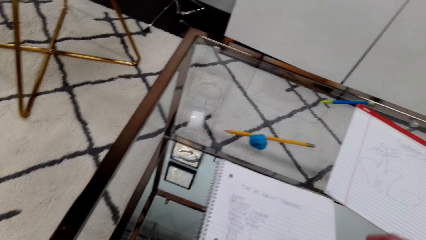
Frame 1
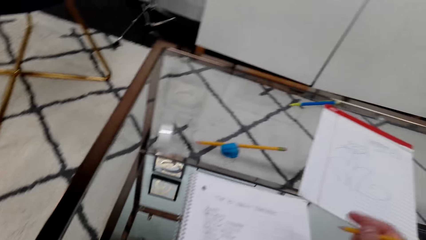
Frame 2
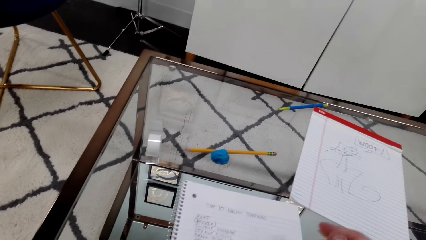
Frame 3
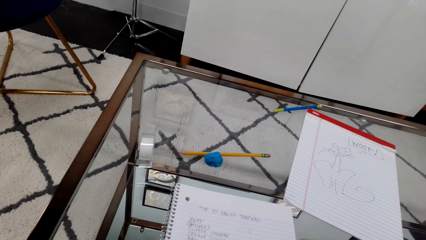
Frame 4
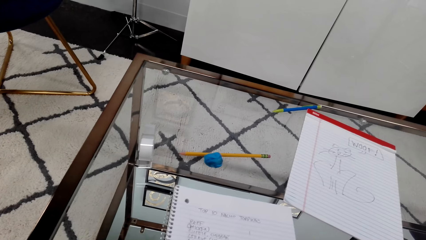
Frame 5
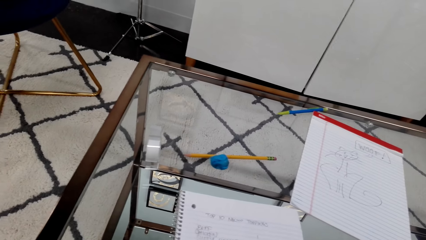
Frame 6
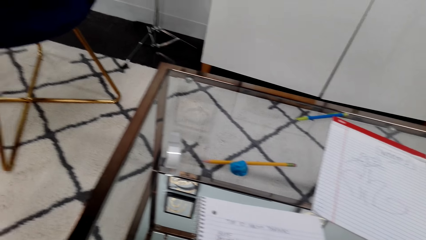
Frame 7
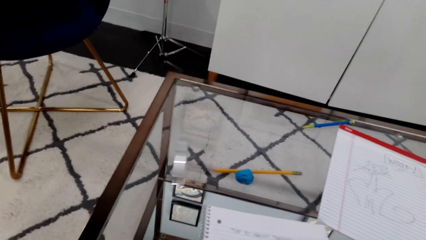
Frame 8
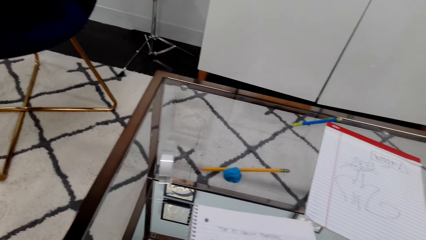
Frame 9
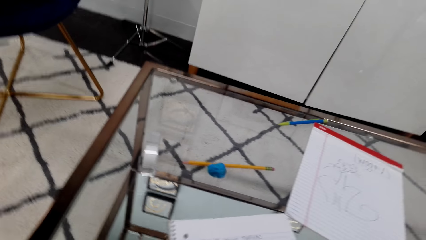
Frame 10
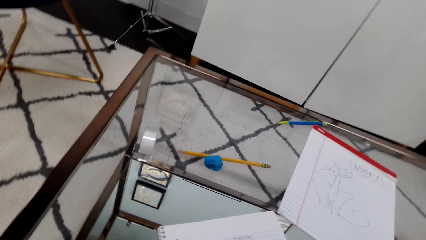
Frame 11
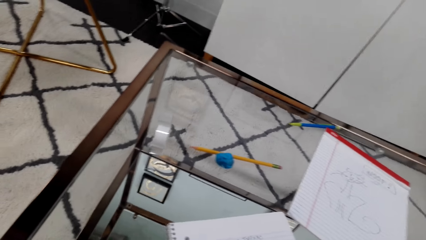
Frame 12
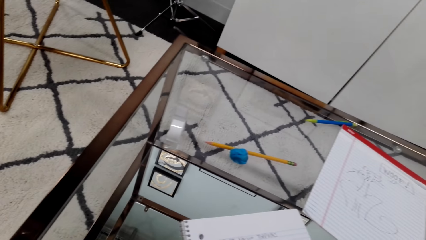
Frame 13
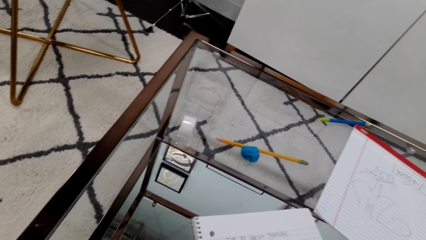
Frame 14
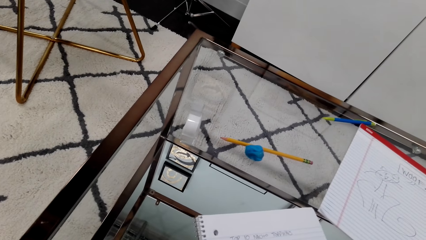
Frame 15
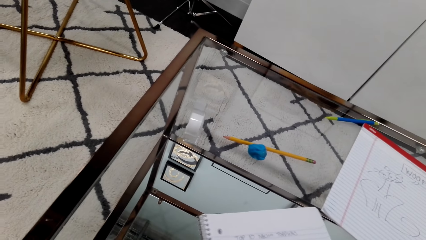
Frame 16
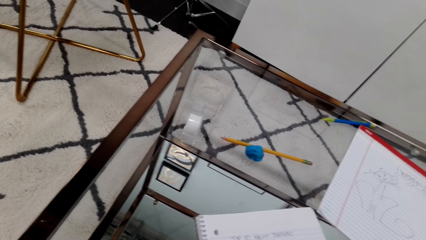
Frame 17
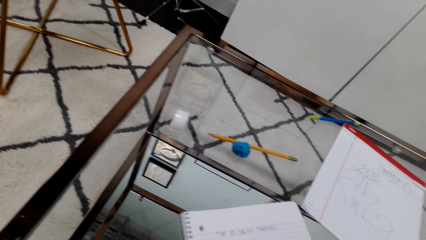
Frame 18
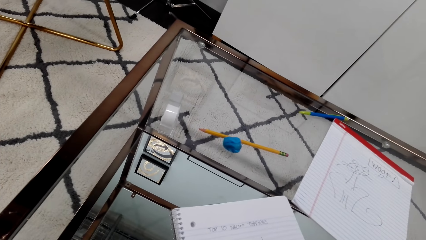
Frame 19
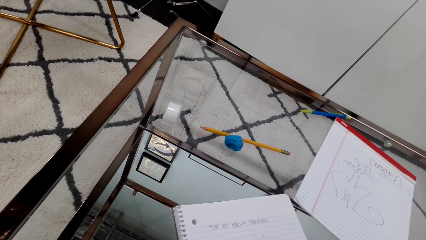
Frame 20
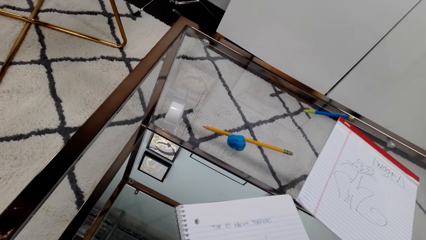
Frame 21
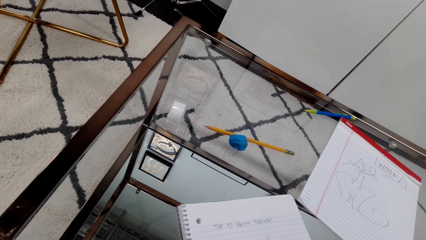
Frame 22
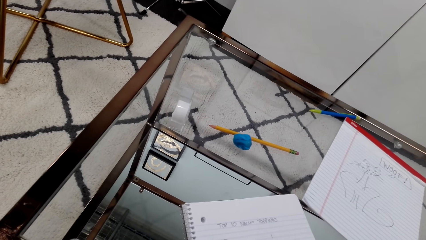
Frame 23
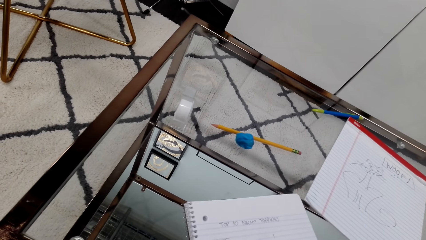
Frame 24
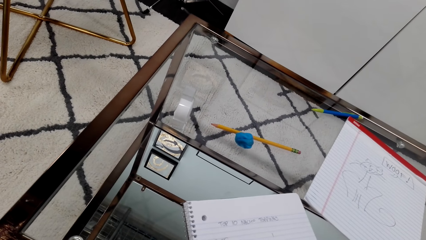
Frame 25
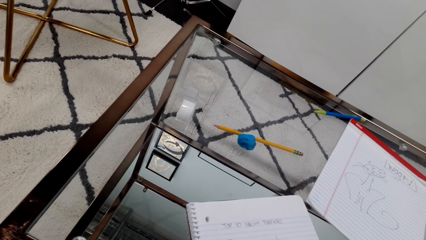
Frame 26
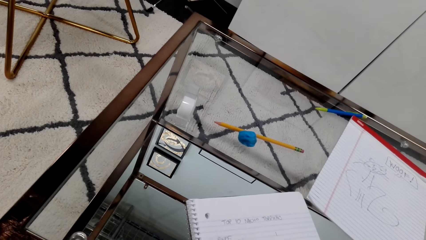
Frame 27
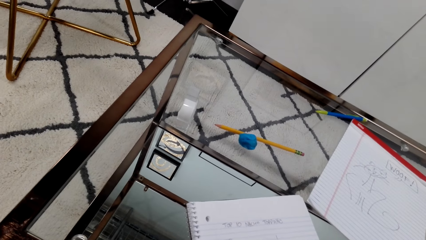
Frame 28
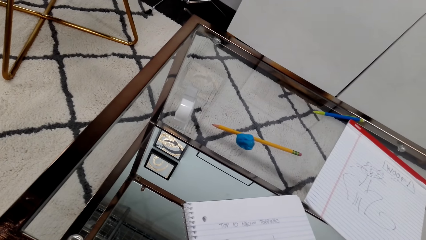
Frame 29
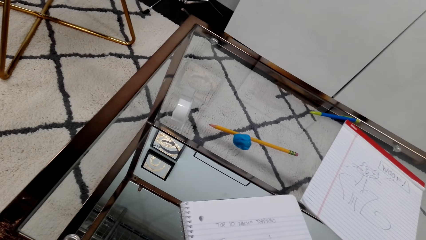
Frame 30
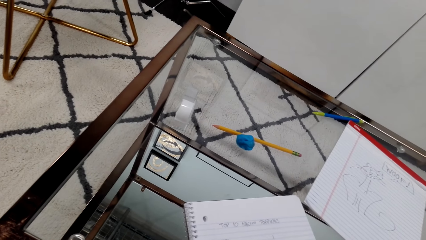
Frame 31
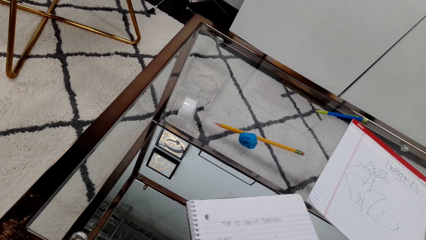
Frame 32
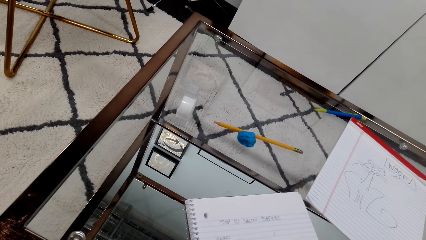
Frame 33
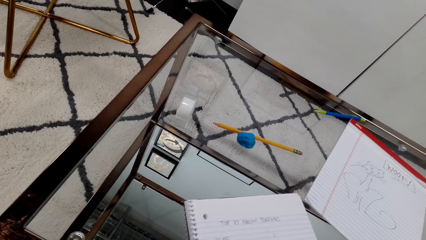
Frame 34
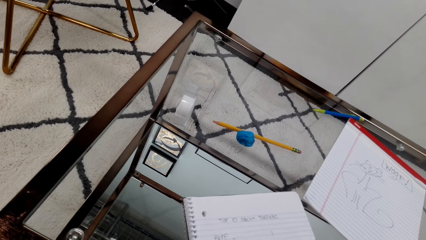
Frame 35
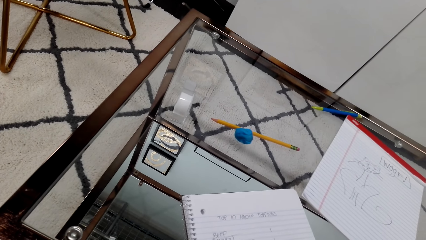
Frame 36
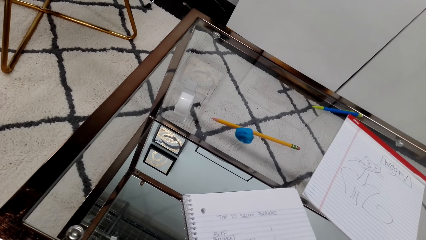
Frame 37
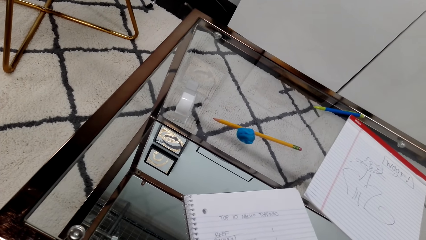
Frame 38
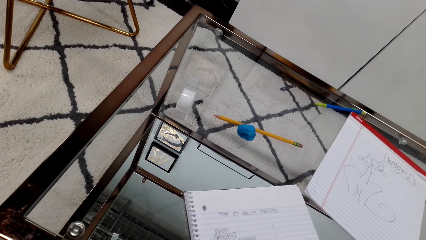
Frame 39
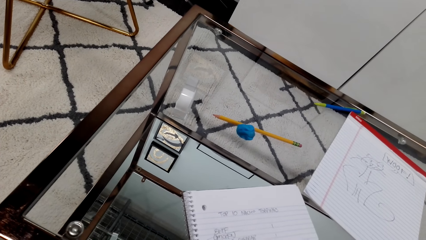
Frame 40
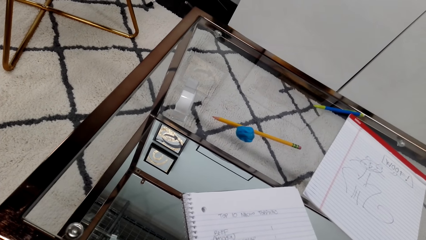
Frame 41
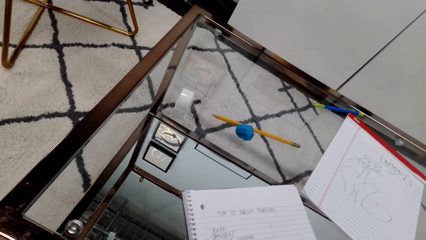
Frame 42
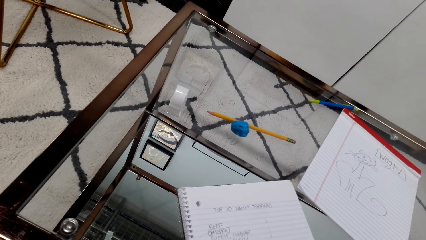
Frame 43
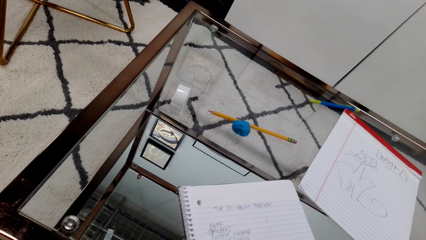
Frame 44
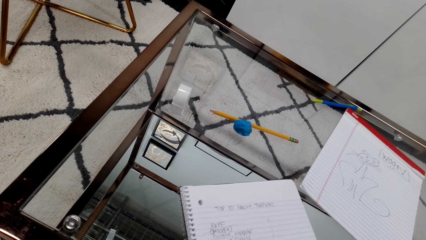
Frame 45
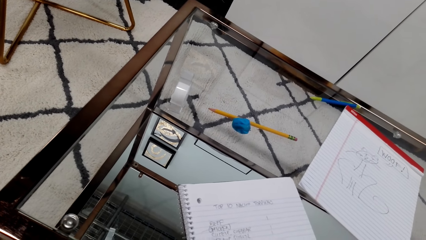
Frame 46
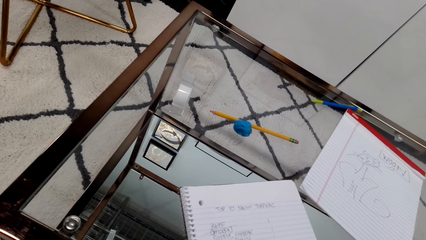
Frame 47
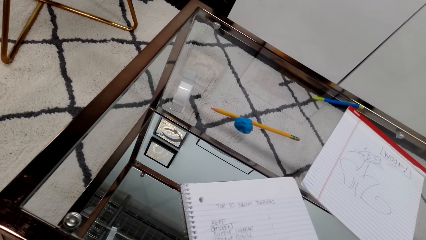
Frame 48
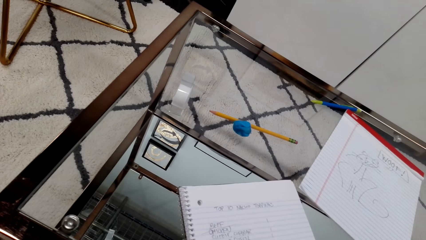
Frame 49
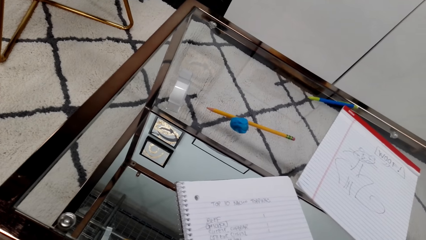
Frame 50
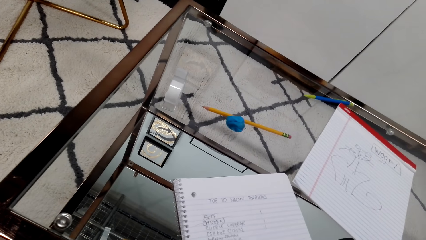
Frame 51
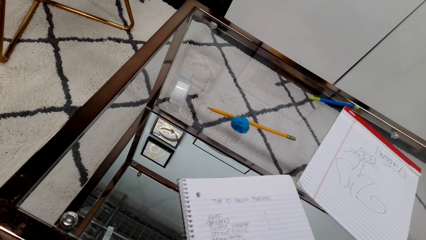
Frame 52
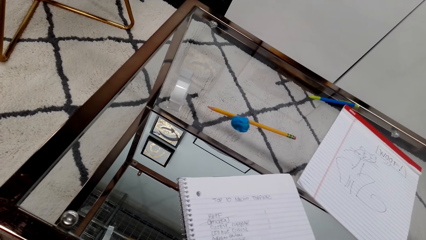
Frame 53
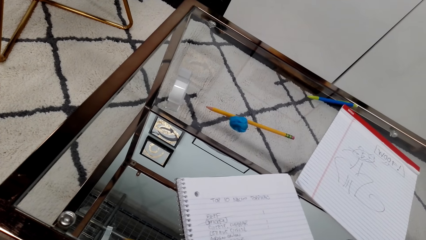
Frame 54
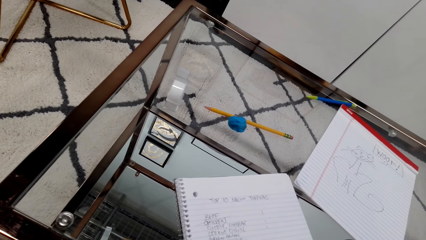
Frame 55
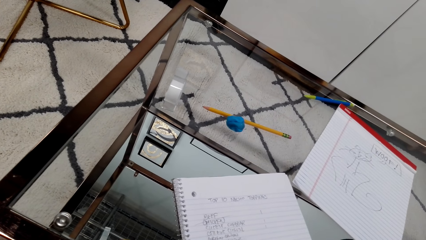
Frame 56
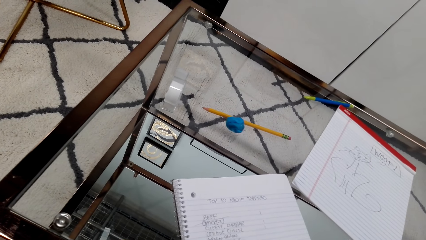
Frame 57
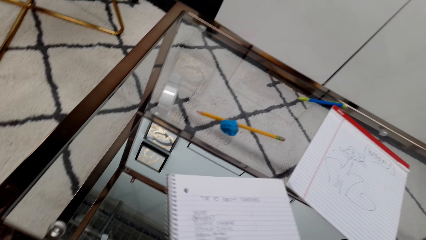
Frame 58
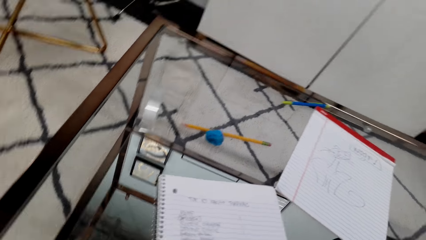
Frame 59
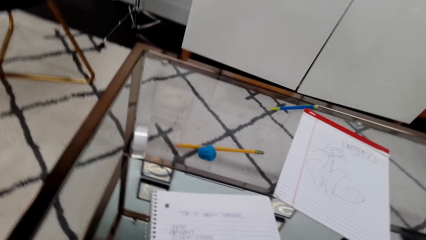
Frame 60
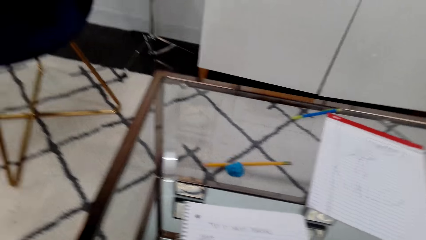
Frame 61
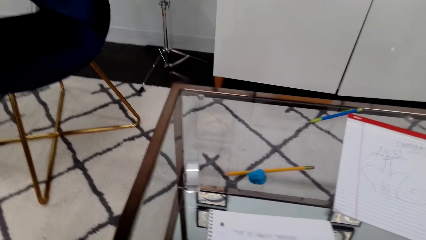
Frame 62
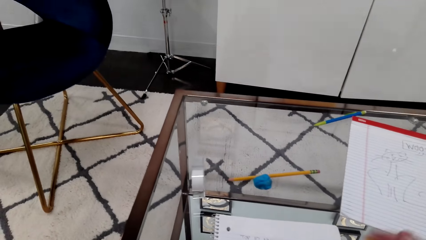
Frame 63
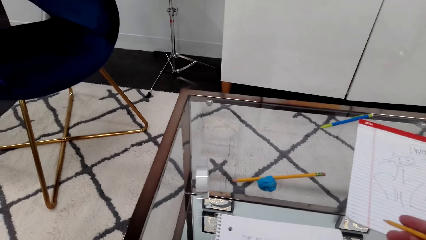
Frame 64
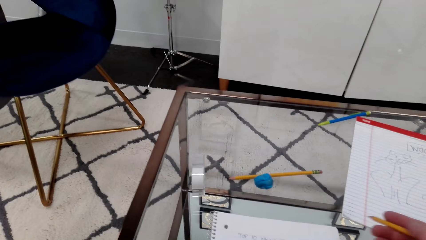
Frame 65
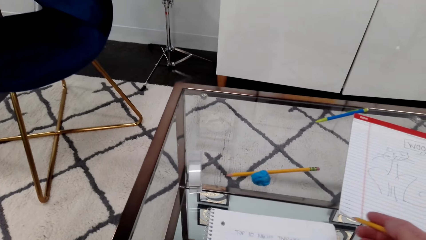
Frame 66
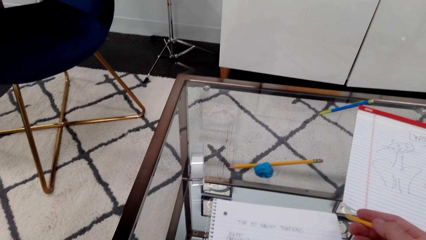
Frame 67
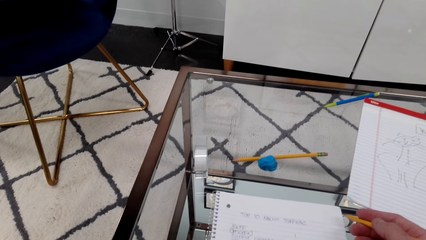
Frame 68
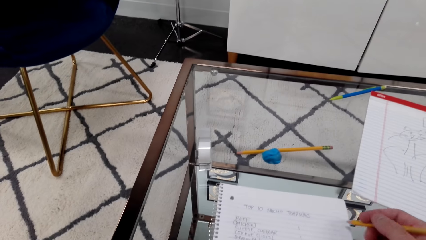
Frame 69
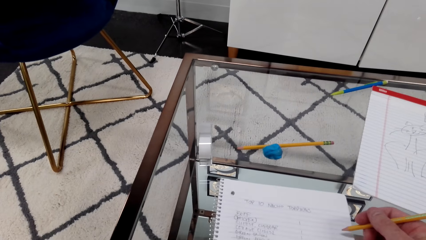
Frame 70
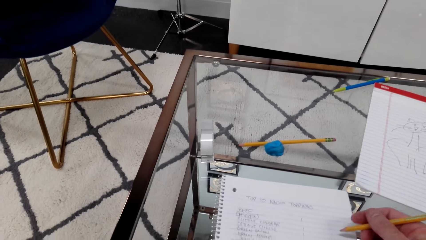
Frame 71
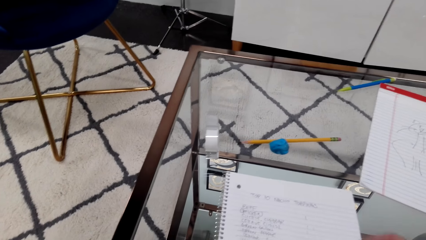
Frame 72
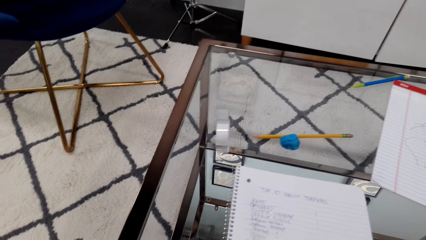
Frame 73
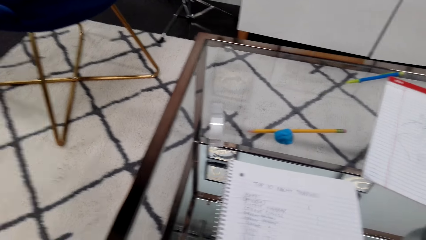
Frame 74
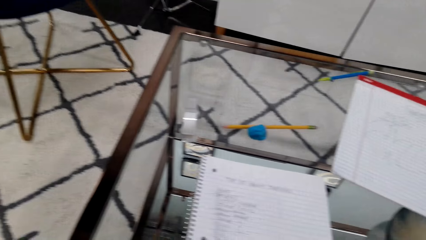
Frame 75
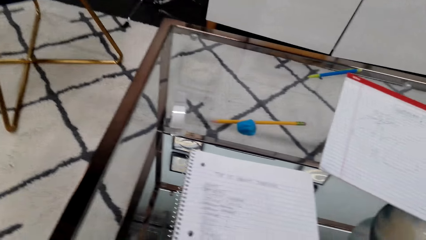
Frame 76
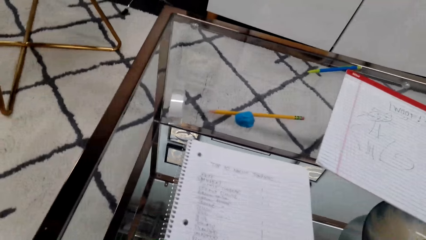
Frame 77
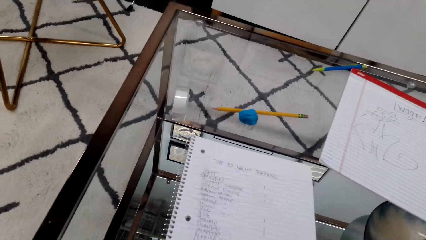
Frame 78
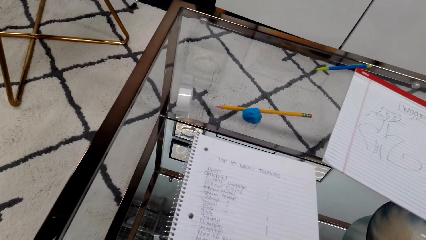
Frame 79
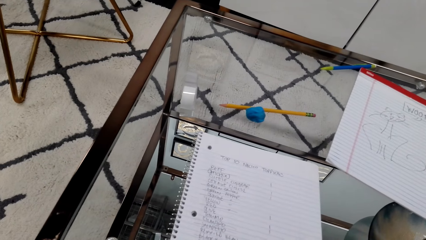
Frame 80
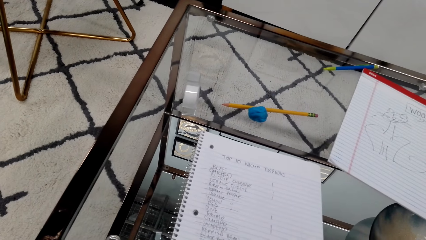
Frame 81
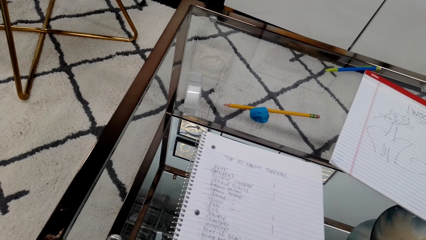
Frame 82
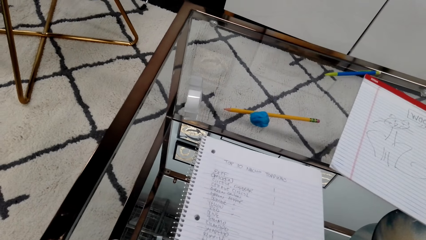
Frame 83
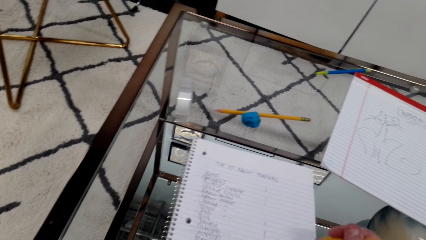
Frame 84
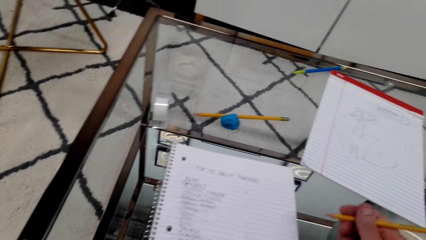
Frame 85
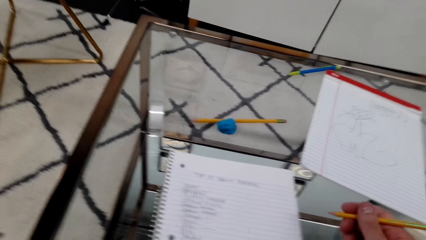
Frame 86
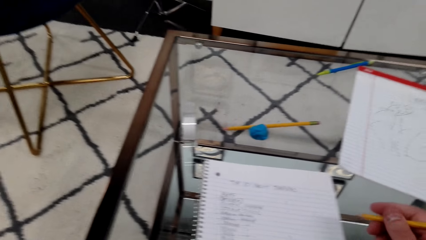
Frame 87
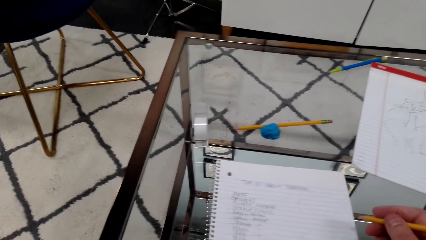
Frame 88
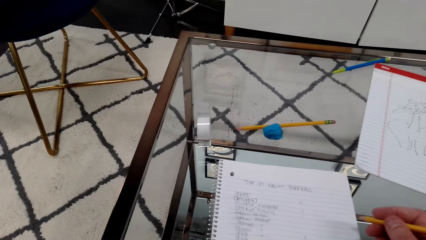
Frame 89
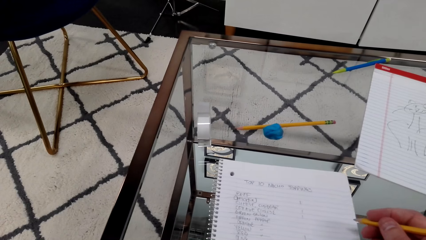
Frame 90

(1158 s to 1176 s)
The camera wearer looks at a book. They lift the pencil.
